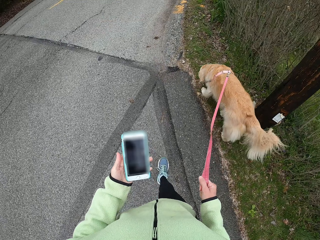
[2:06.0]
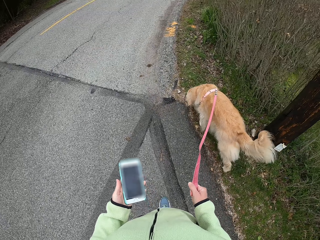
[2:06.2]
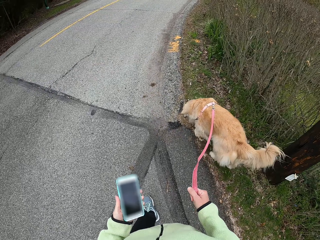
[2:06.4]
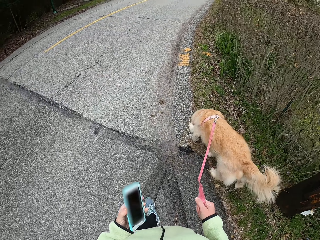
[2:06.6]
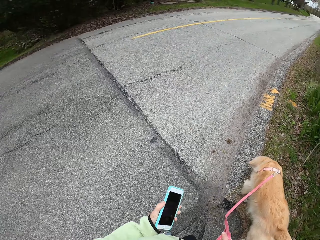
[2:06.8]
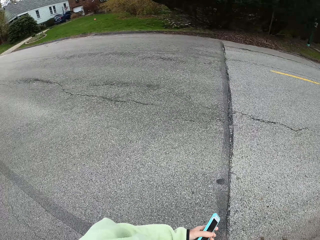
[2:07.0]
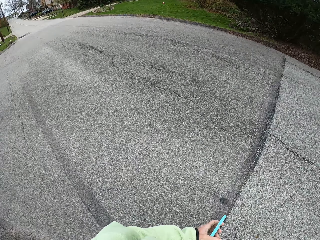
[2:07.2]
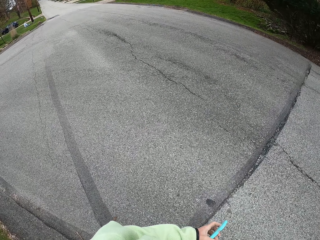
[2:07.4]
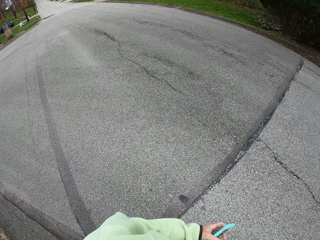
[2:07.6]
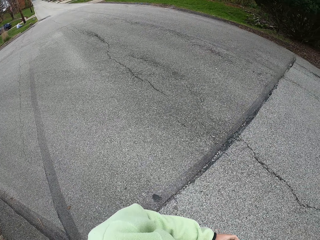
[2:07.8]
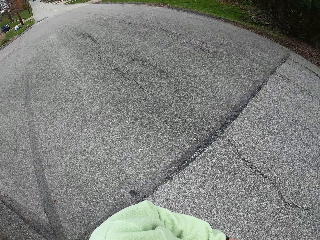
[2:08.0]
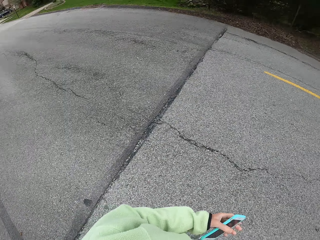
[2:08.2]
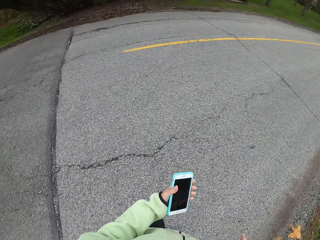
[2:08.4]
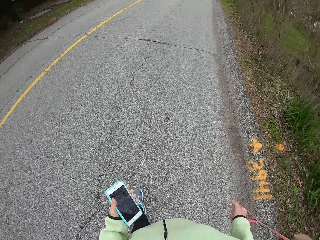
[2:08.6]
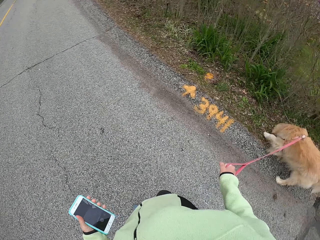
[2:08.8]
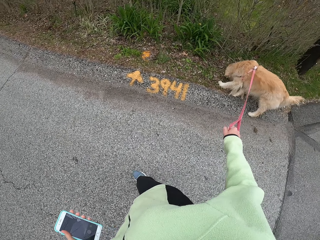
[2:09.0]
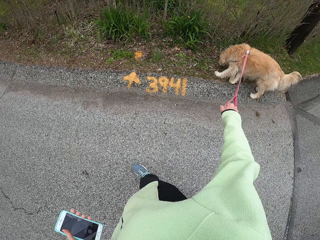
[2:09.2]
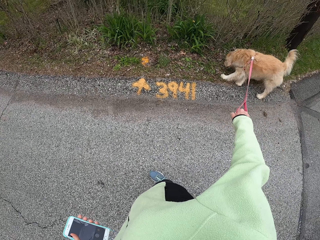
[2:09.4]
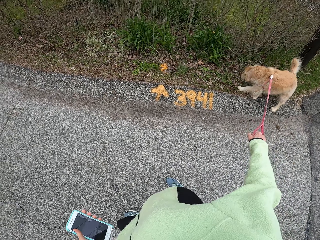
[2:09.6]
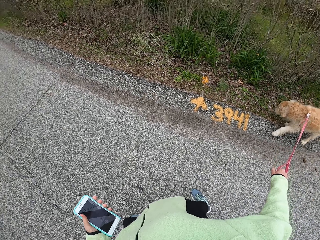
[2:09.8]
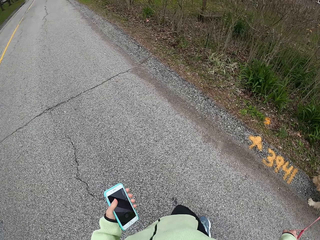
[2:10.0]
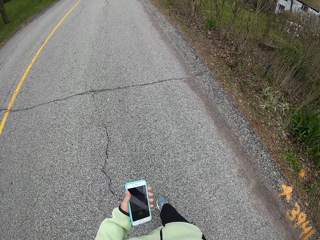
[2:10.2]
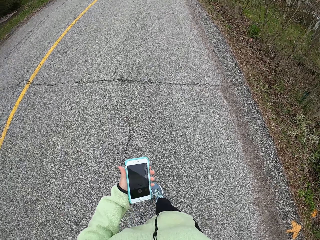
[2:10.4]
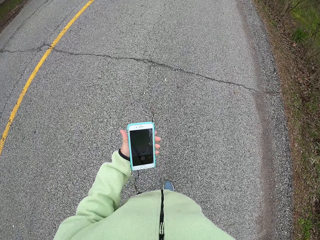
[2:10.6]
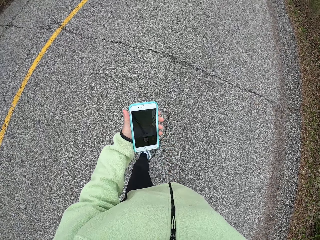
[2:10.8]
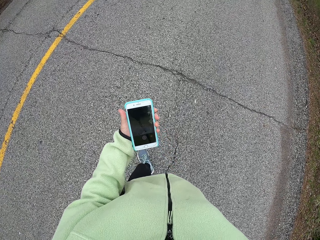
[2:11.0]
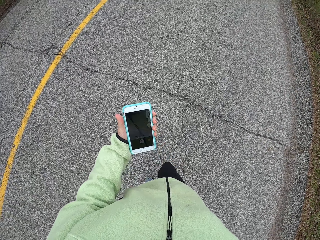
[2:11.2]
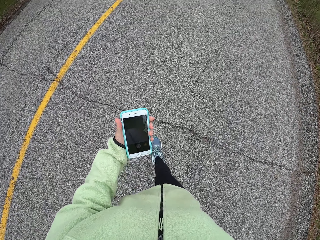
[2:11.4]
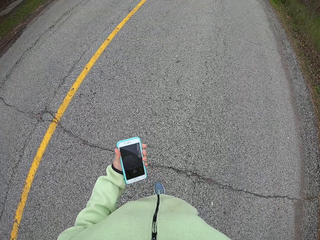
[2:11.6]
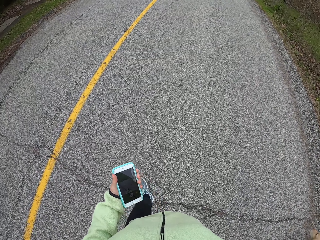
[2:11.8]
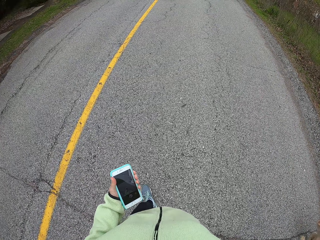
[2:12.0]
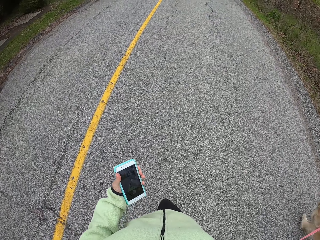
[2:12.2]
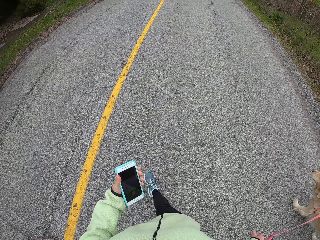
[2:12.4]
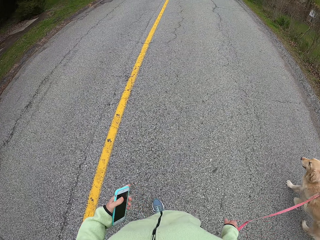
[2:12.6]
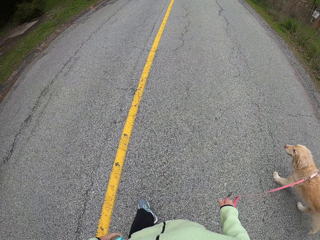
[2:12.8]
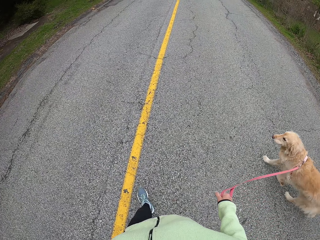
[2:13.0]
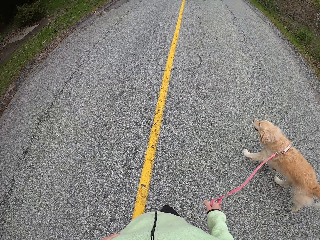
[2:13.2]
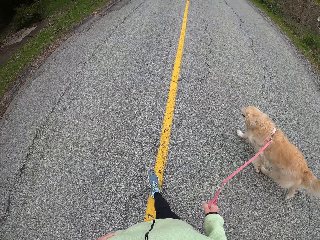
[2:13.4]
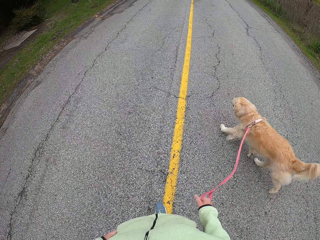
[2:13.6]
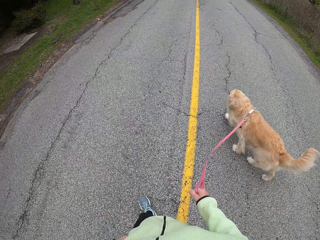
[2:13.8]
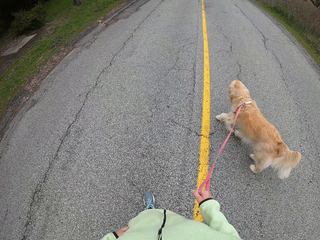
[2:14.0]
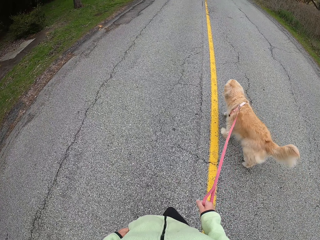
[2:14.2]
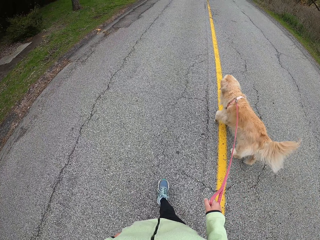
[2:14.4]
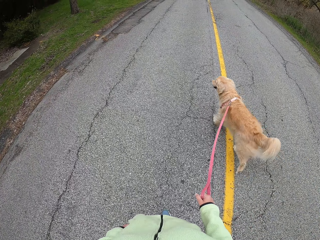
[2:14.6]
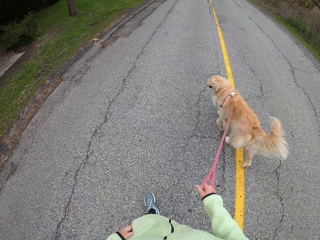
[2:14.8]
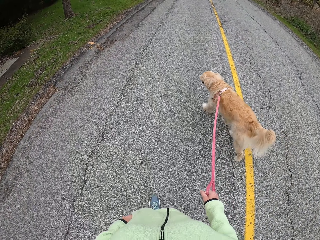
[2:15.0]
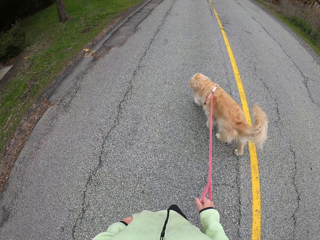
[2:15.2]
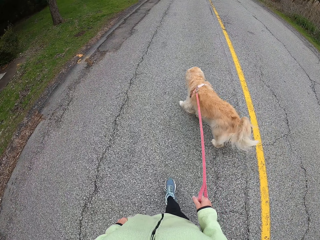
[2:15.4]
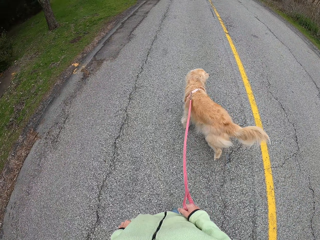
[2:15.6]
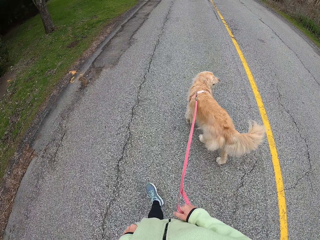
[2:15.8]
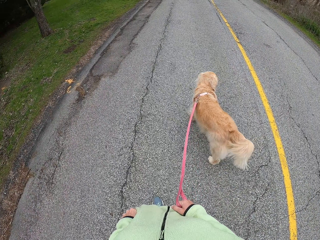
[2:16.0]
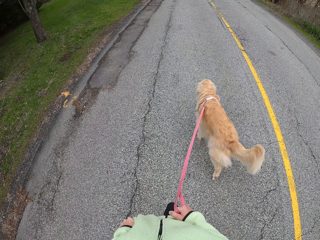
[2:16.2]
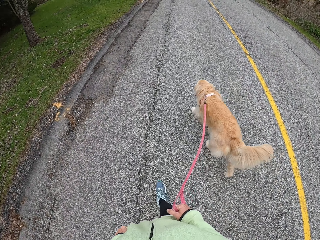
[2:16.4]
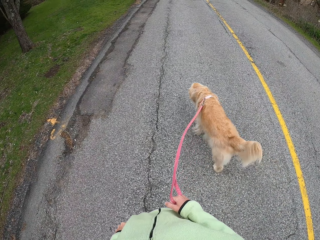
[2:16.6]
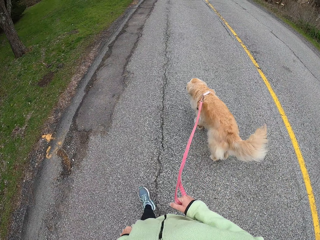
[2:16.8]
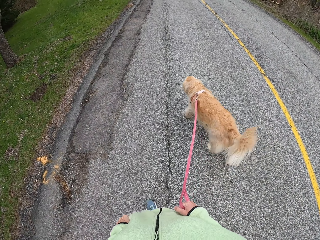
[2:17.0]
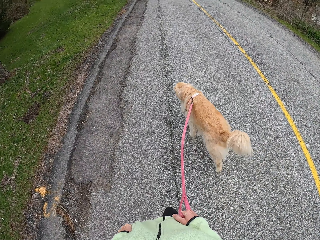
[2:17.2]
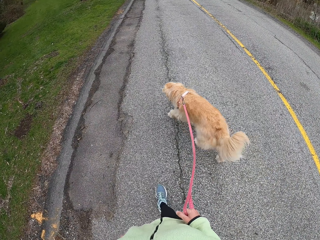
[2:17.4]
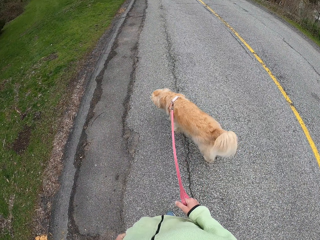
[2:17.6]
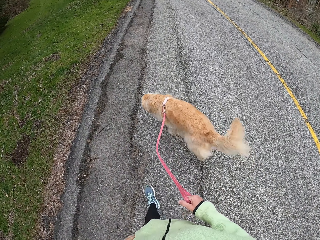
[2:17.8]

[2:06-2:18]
The camera wearer looks around. He stops on the road. He walks on the road with the dog. He looks at the phone. He raises his phone. He returns his phone into the pocket. He walks on the road with the dog.

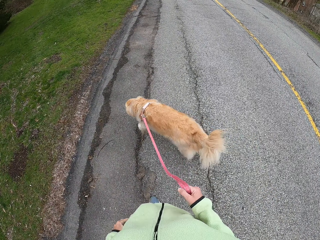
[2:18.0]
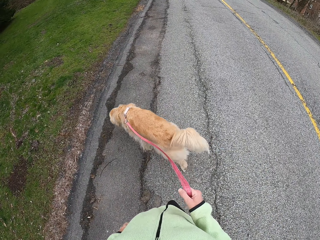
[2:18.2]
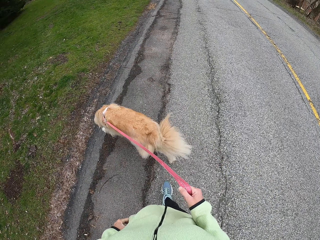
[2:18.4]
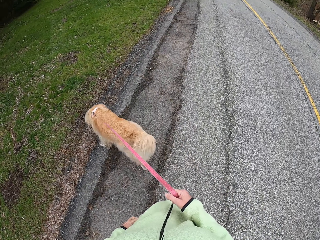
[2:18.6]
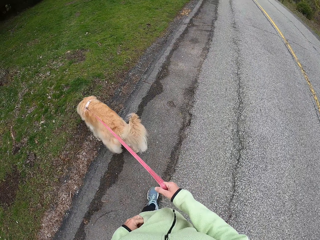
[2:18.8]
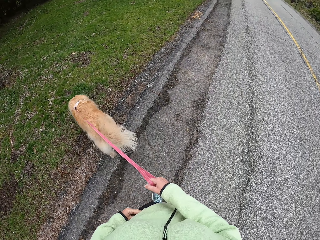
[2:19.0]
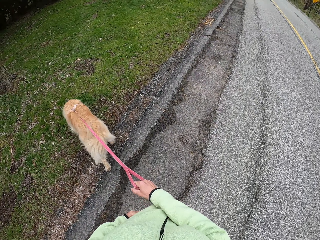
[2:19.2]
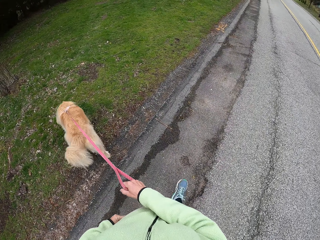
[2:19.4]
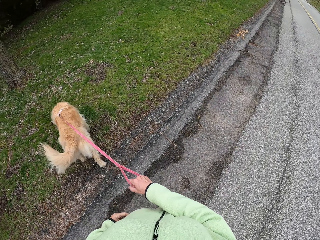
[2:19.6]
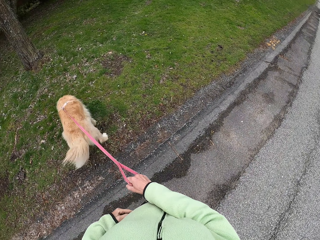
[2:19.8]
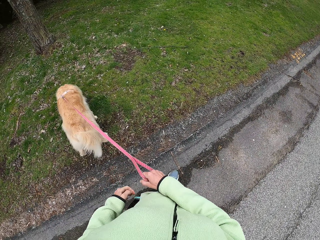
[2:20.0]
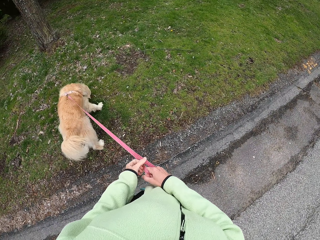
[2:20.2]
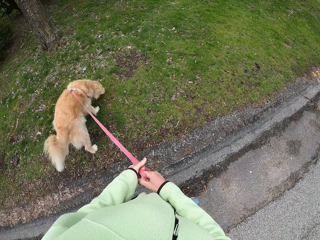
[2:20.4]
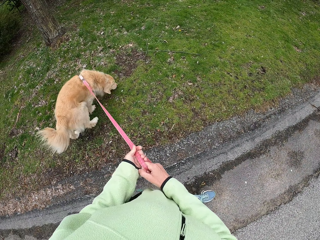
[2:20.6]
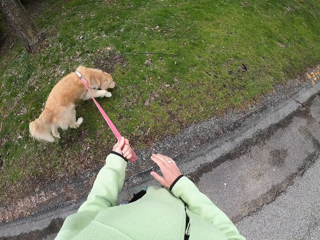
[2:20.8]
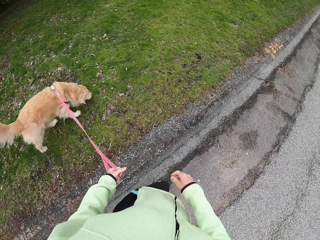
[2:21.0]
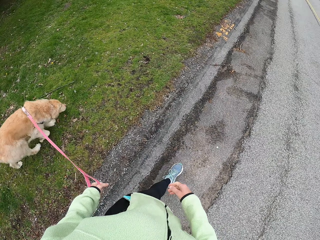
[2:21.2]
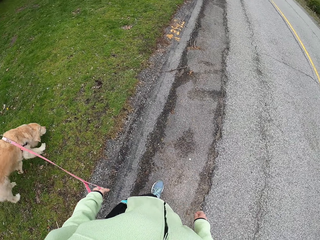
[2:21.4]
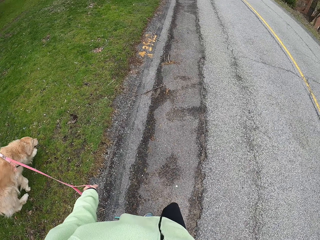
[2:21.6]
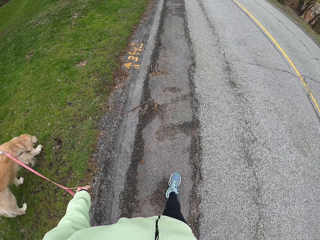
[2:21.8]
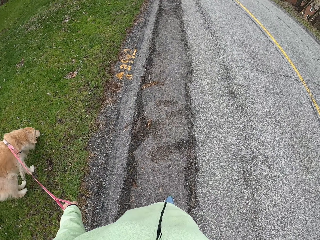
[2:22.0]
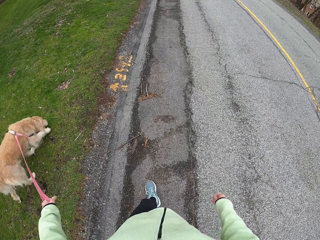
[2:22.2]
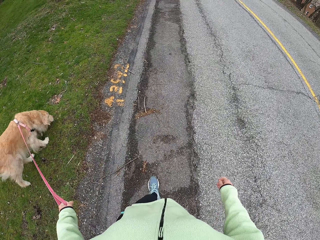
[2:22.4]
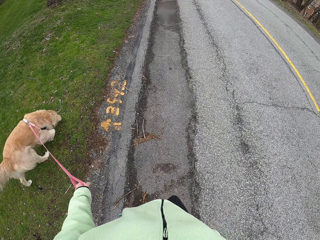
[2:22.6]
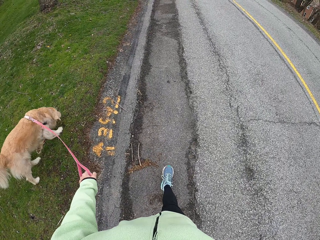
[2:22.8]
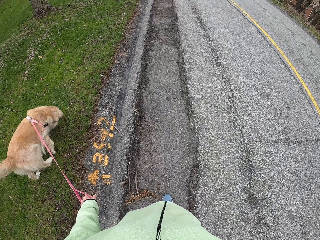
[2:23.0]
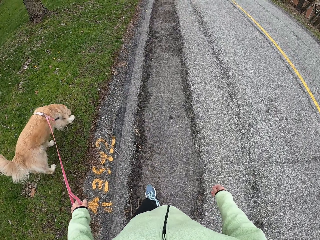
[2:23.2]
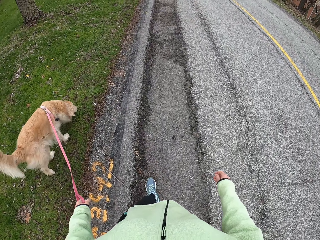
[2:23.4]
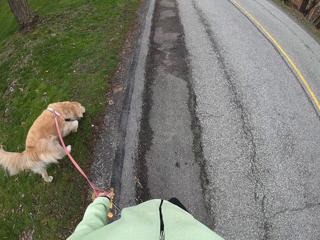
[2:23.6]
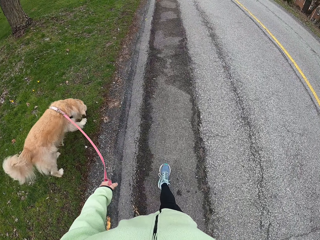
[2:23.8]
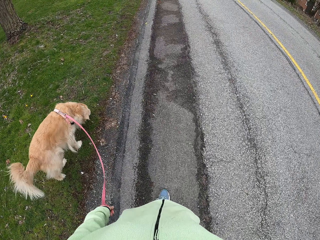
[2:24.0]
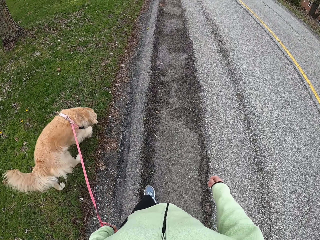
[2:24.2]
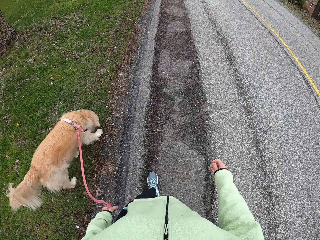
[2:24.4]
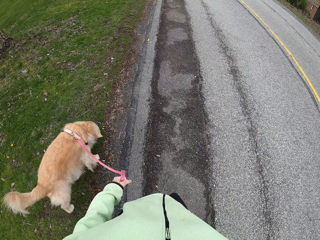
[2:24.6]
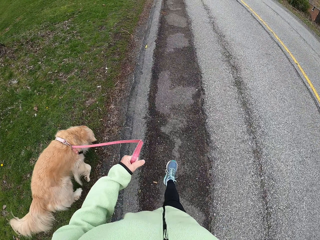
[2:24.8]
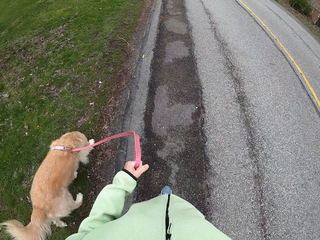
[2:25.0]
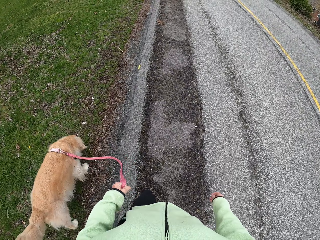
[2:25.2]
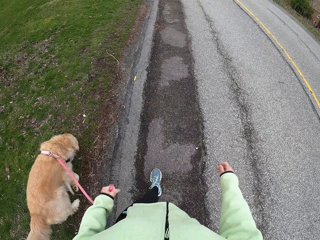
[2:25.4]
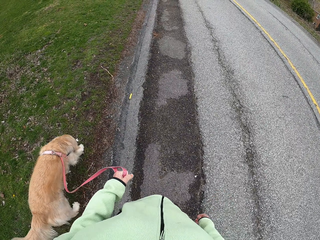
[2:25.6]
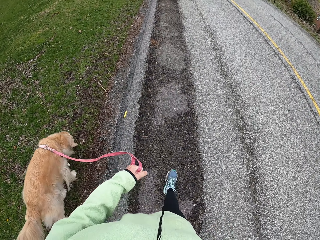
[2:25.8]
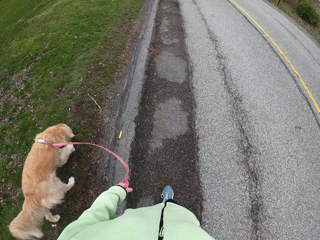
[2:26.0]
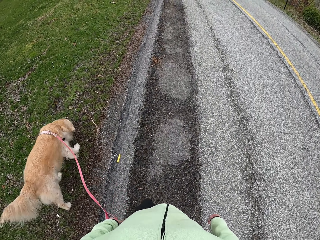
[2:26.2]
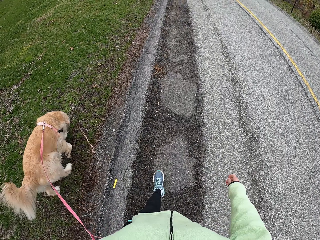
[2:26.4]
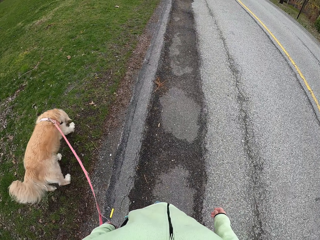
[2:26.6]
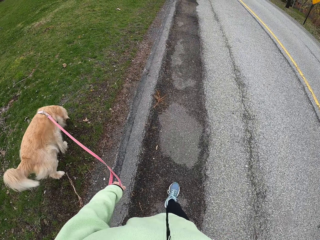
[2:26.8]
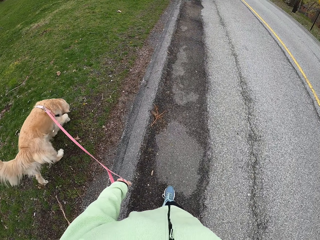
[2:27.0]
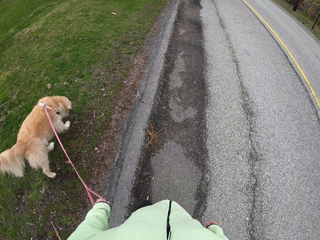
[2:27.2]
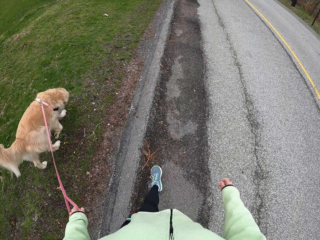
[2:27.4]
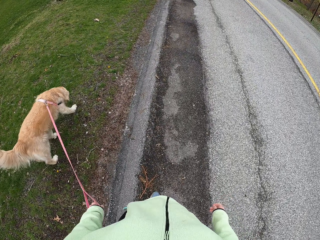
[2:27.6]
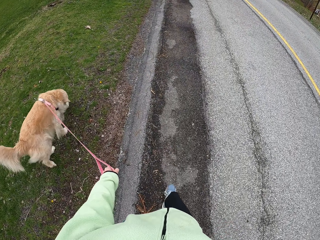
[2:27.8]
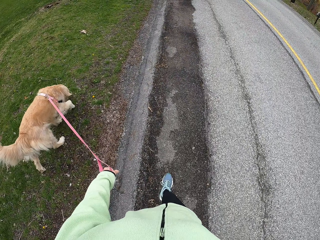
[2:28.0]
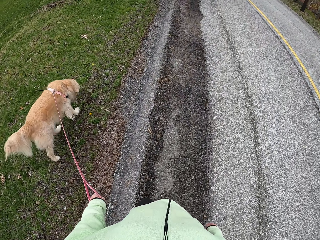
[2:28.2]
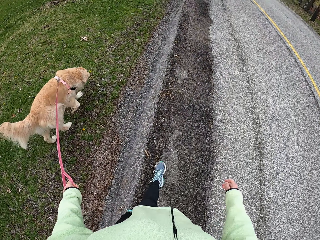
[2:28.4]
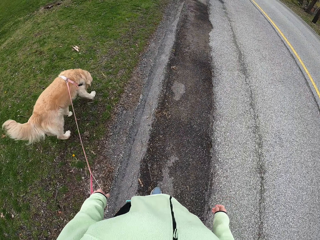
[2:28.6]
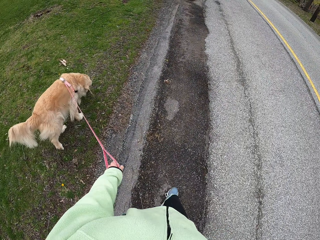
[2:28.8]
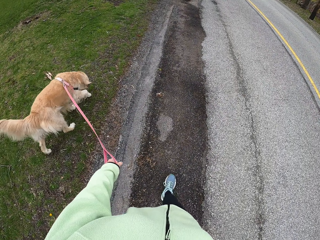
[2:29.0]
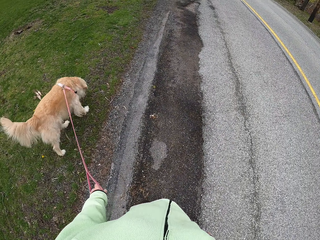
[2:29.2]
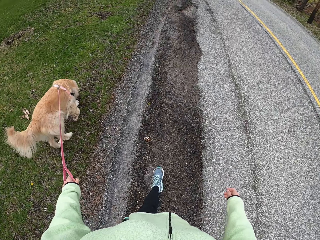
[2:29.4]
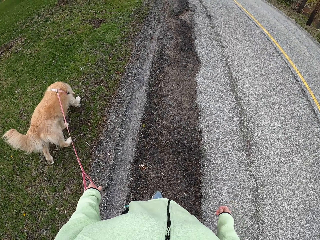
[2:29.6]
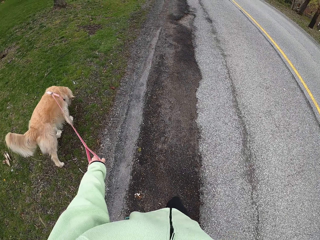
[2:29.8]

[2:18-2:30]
The camera wearer switches the dog leashes to the left hand. They walk.
